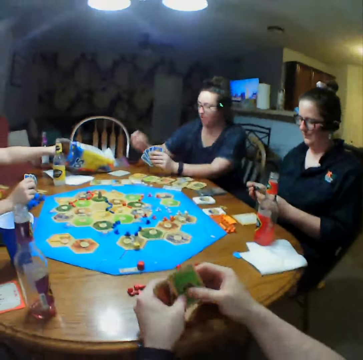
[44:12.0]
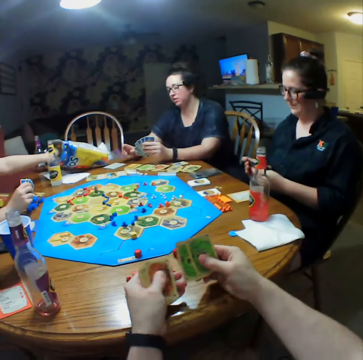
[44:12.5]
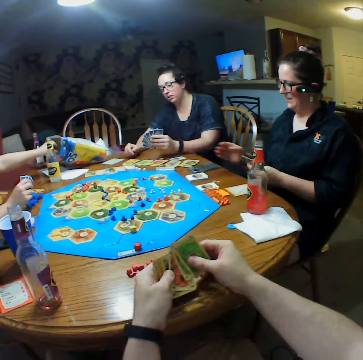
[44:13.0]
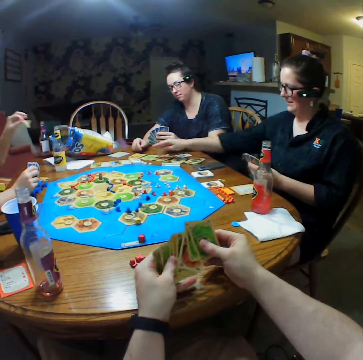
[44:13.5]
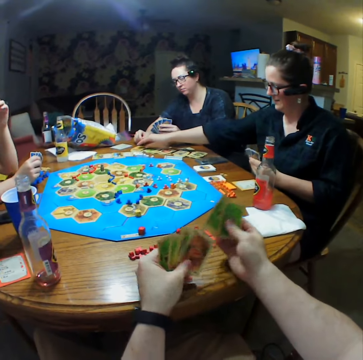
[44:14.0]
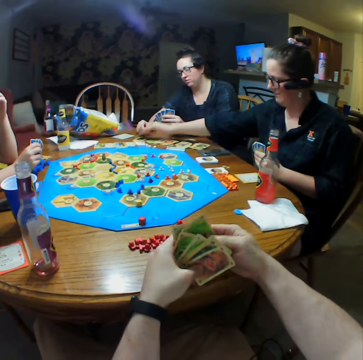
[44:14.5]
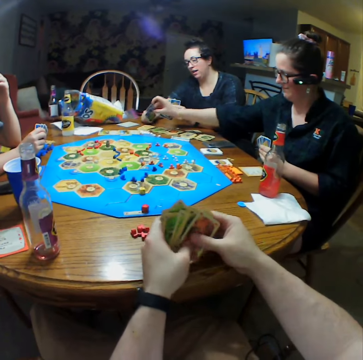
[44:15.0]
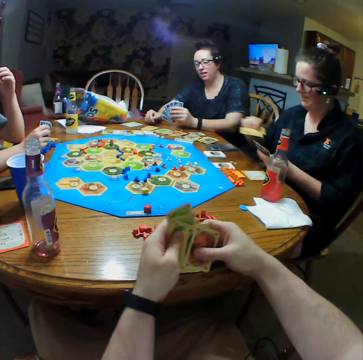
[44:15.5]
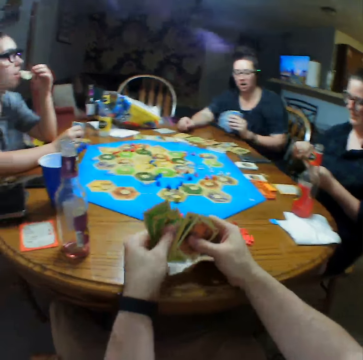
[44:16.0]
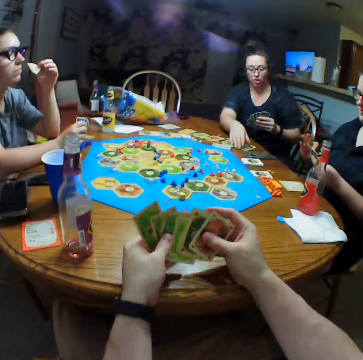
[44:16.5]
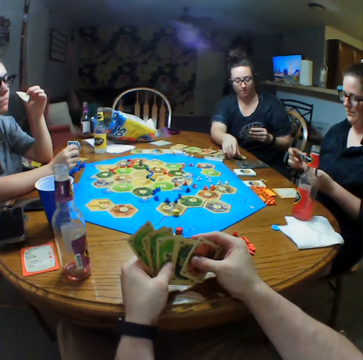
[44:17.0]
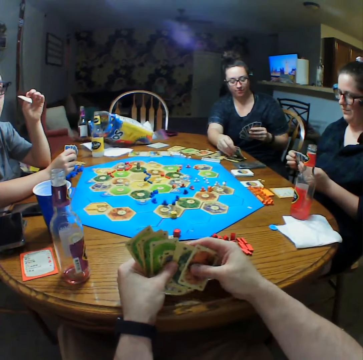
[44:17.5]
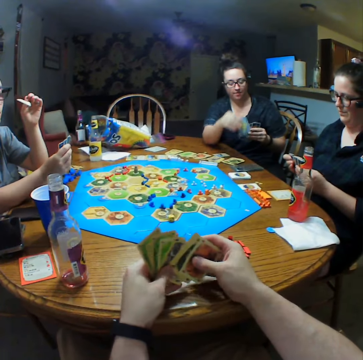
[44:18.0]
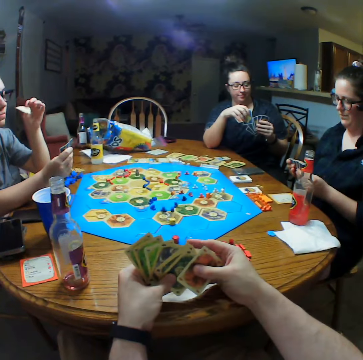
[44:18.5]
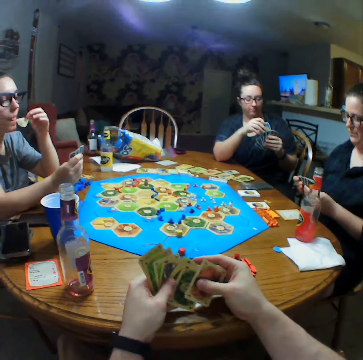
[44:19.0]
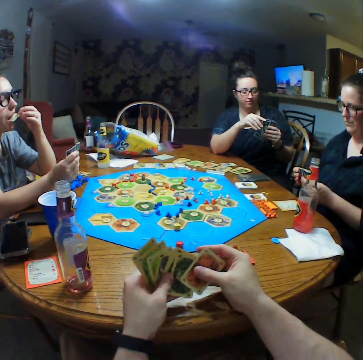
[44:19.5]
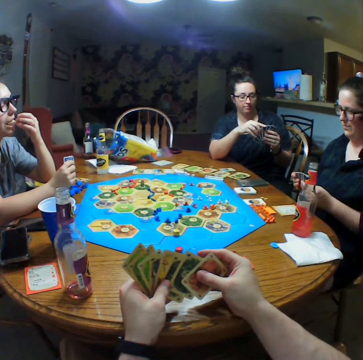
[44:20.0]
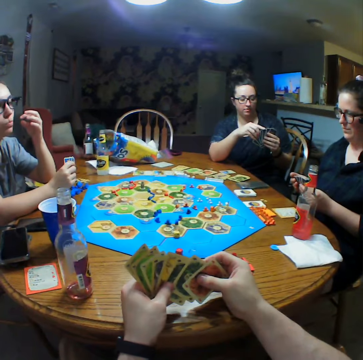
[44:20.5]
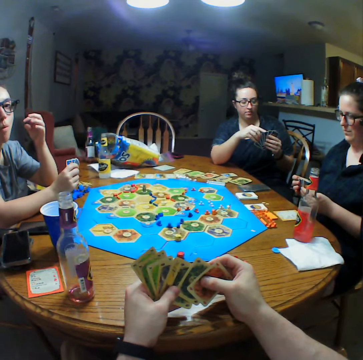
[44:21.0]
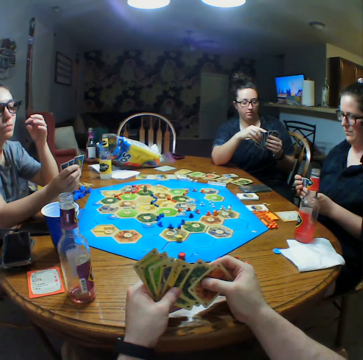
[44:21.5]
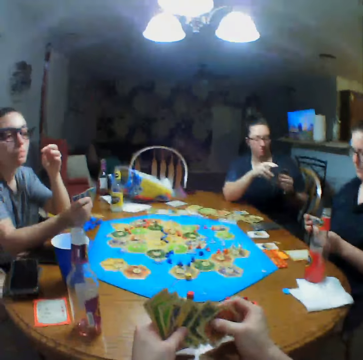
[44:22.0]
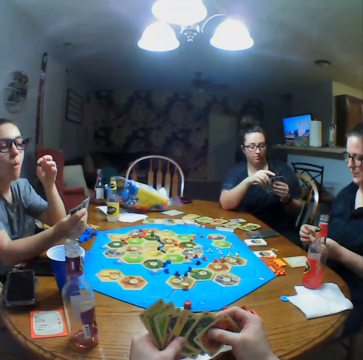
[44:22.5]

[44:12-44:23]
The camera wearer holds cards. A person takes a card on the table. Another person takes a card on the table. A third person holds cards. The first person eats crisps.

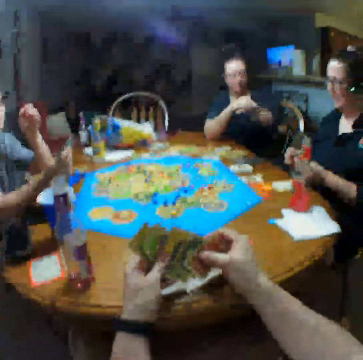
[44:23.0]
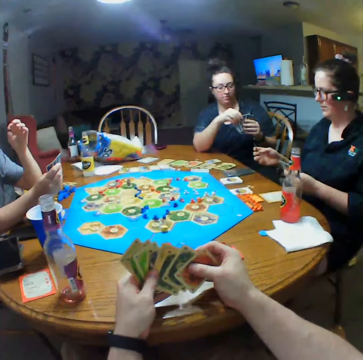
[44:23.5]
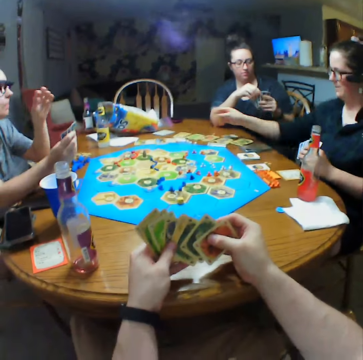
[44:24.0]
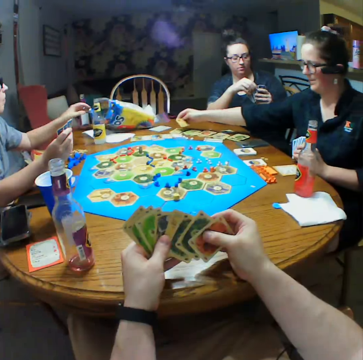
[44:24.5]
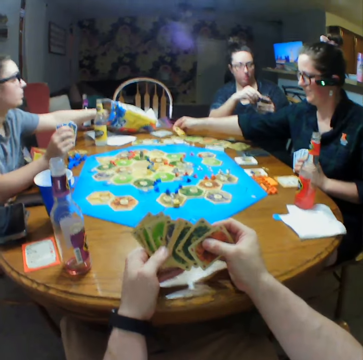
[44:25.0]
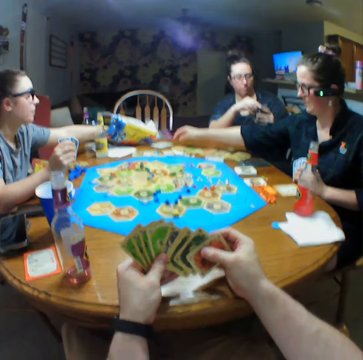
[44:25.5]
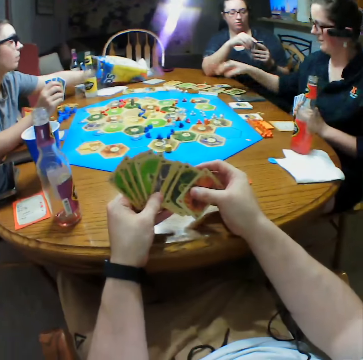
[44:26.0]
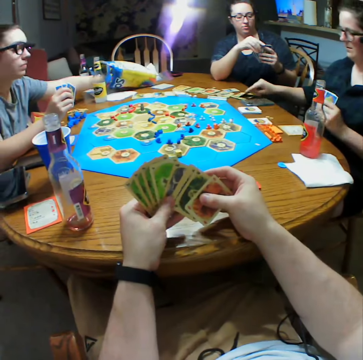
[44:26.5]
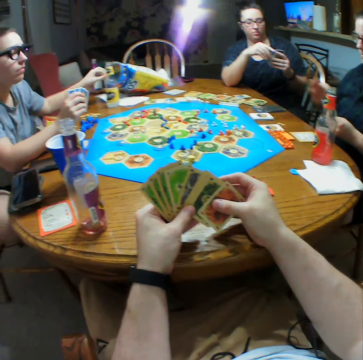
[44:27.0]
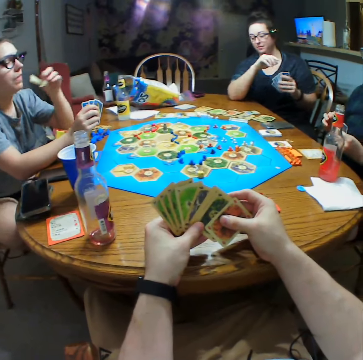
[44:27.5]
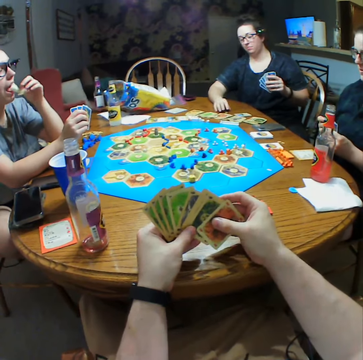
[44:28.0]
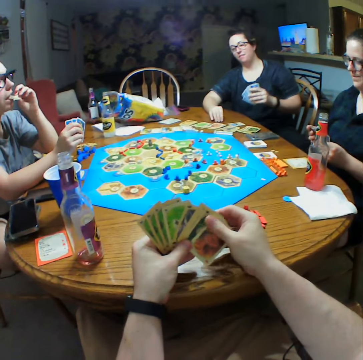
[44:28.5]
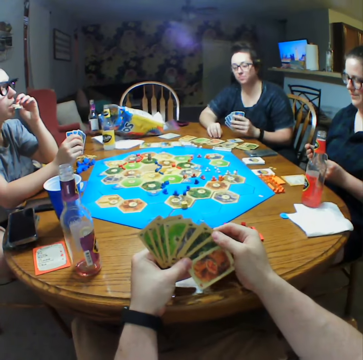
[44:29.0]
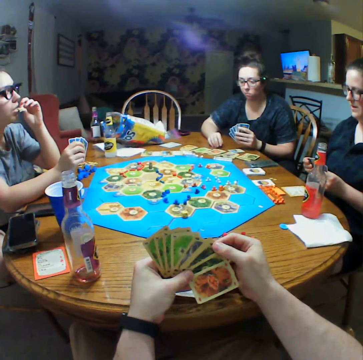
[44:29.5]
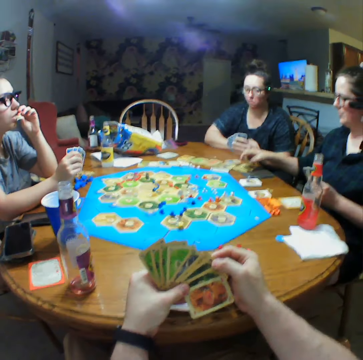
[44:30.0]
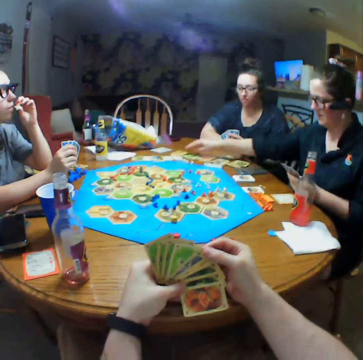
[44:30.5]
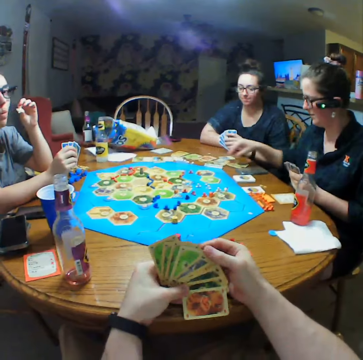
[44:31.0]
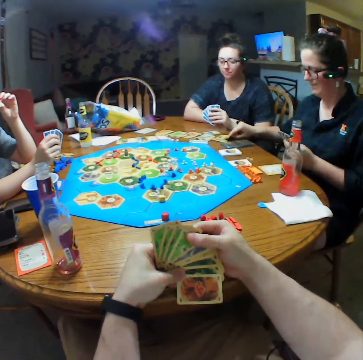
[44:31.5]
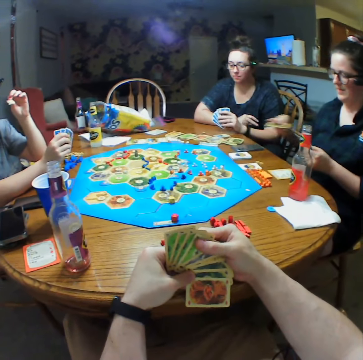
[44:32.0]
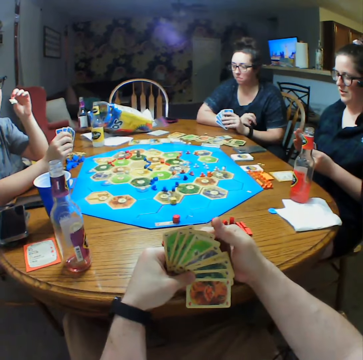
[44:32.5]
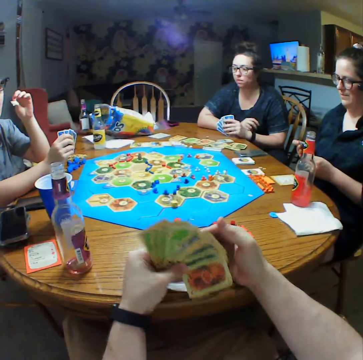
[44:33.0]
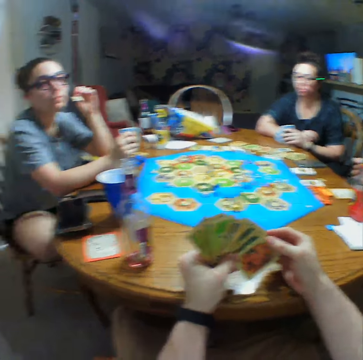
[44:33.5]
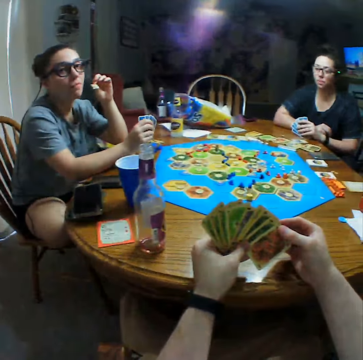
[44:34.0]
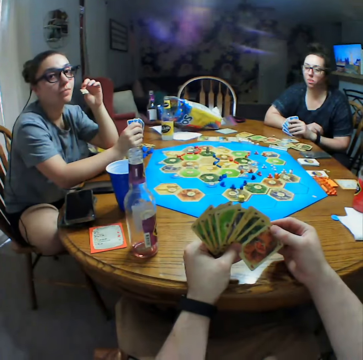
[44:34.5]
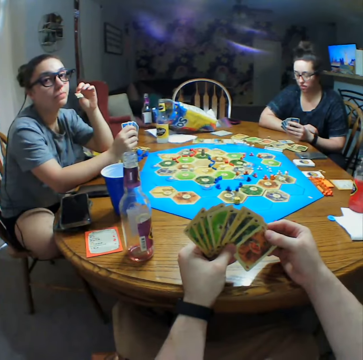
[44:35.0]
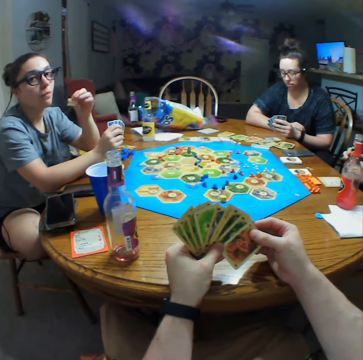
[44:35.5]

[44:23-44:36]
A person selects cards. Another person puts cards on the table. The second person takes a card on the table. A third person eats crisps. The second person picks a card. The second person holds cards.

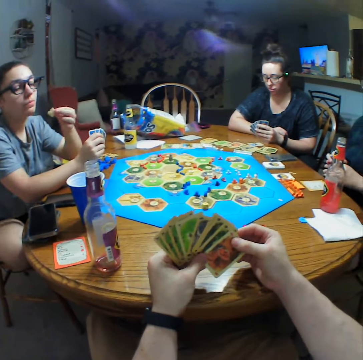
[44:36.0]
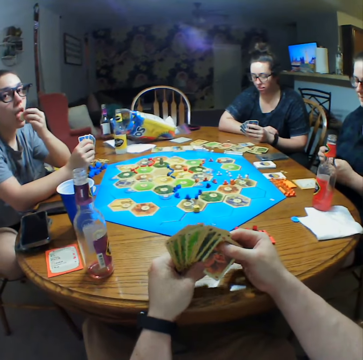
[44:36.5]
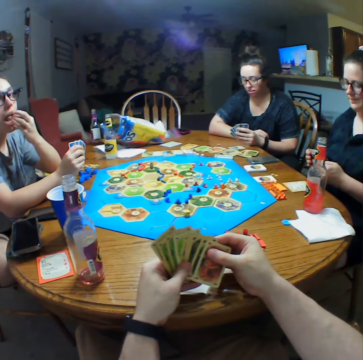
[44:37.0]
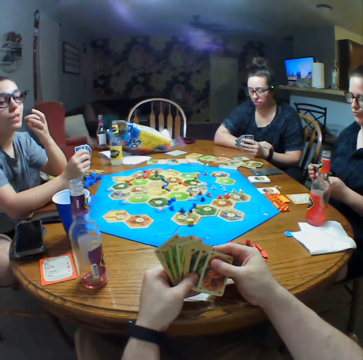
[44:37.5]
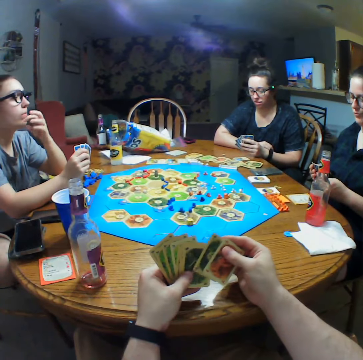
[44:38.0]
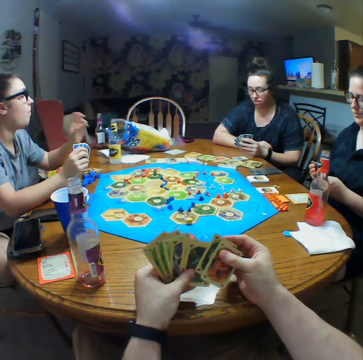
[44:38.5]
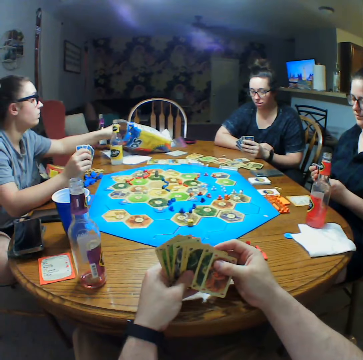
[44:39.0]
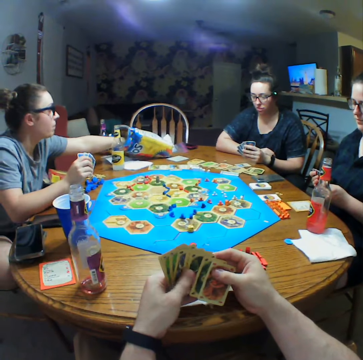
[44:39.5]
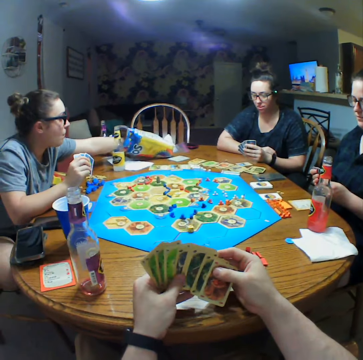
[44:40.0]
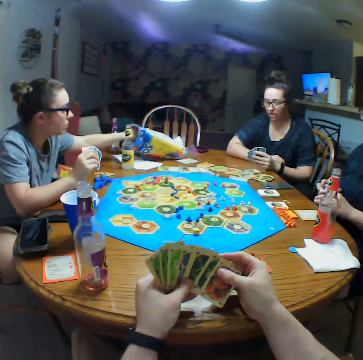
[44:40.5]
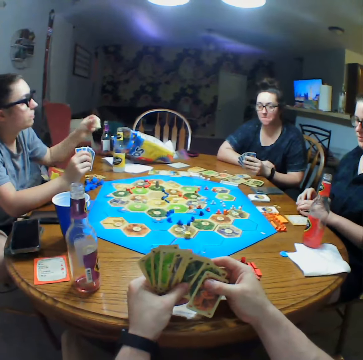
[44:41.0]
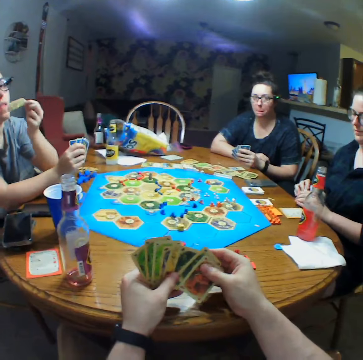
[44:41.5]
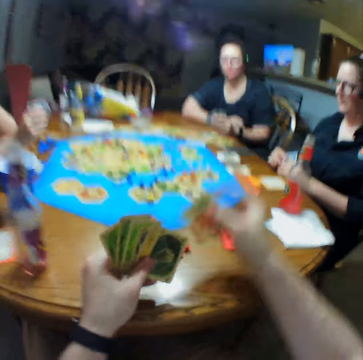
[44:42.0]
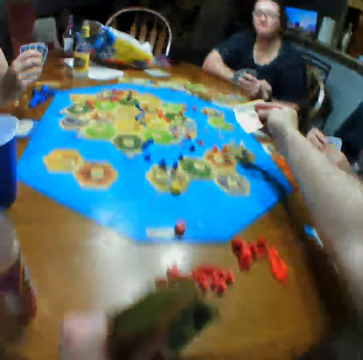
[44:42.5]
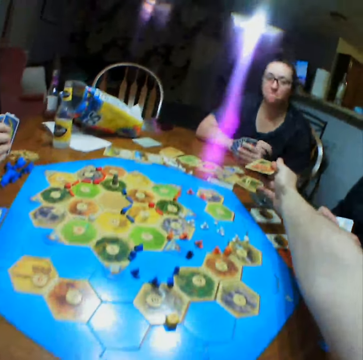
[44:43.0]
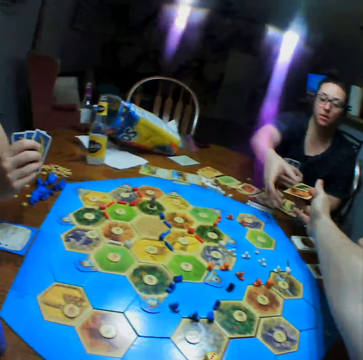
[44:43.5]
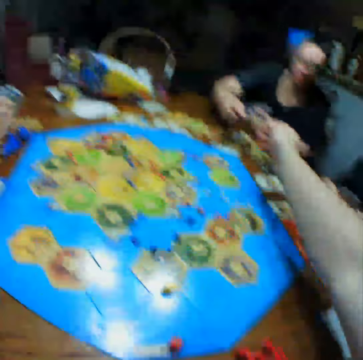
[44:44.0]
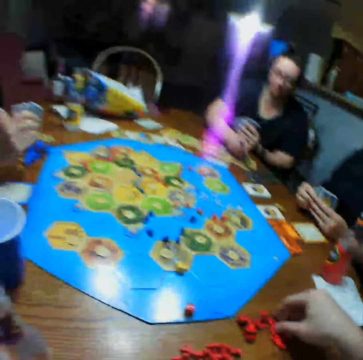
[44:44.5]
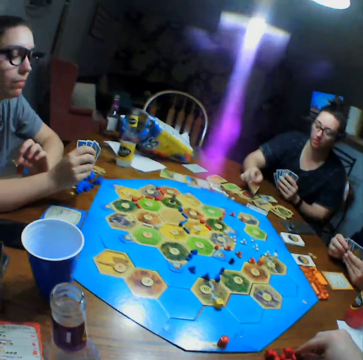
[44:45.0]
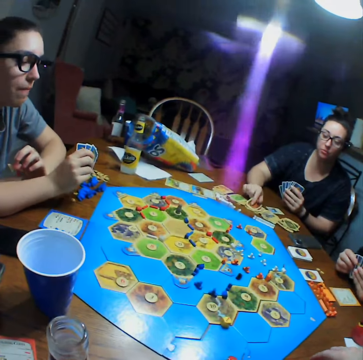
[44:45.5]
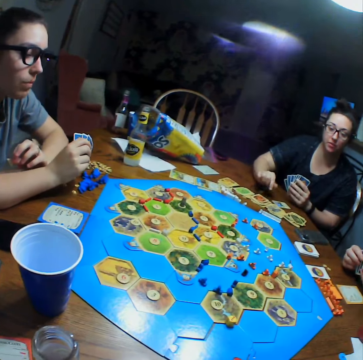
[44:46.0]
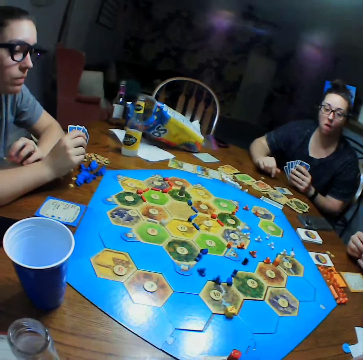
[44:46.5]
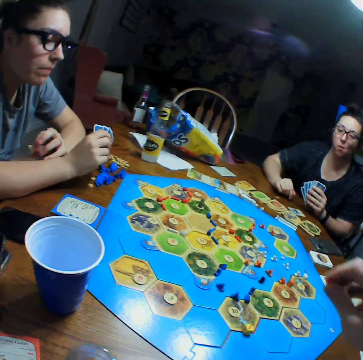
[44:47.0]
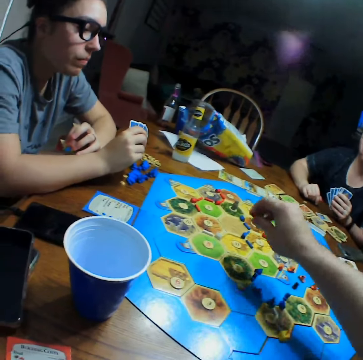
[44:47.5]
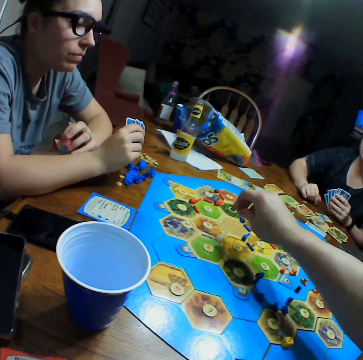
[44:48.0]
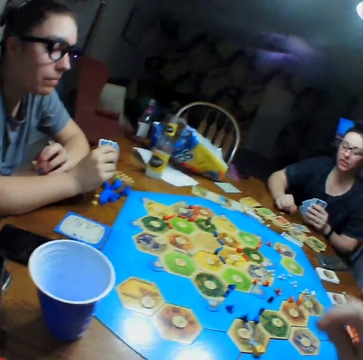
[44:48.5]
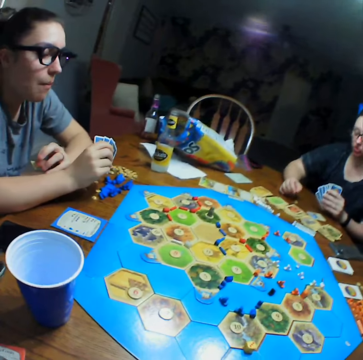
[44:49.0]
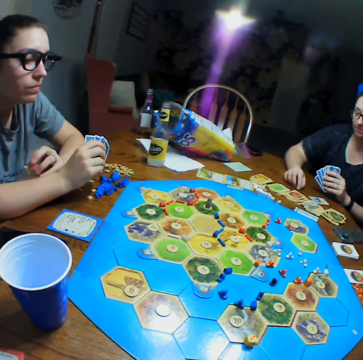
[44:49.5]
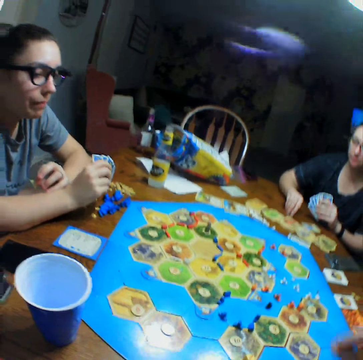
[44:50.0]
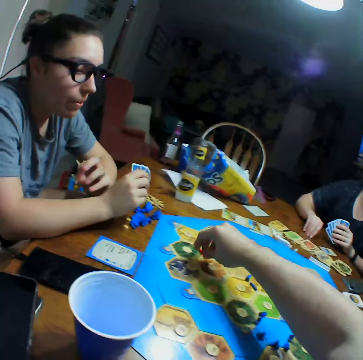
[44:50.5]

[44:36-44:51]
A person eats crisps. The person picks crisps. Another person holds cards. The camera wearer gives a third person a card. The third person picks cards, puts the card on the table. The camera wearer moves the hand.
